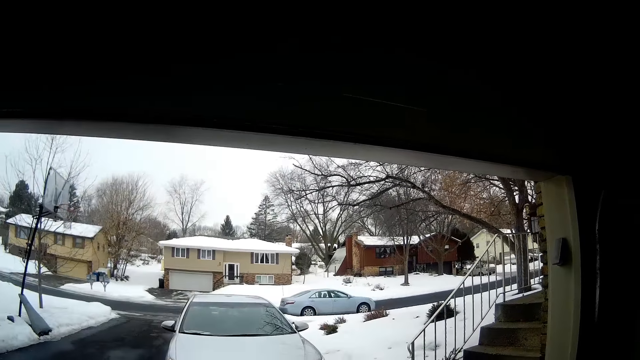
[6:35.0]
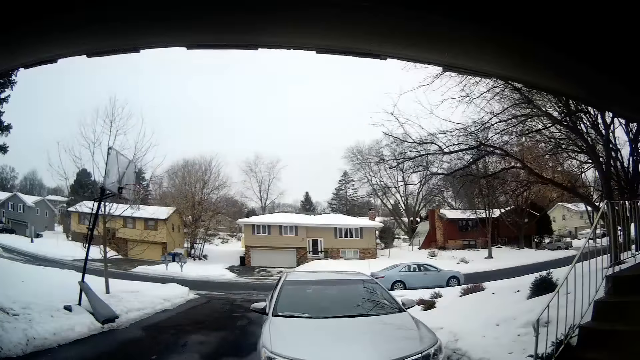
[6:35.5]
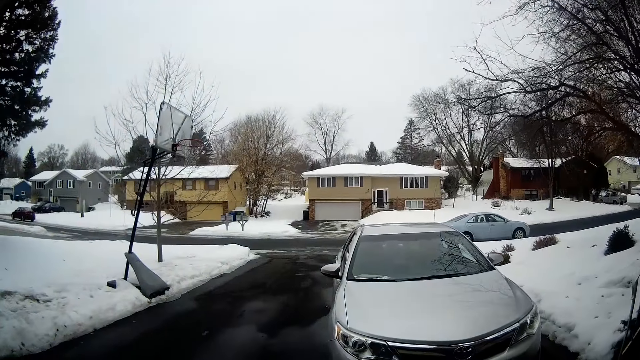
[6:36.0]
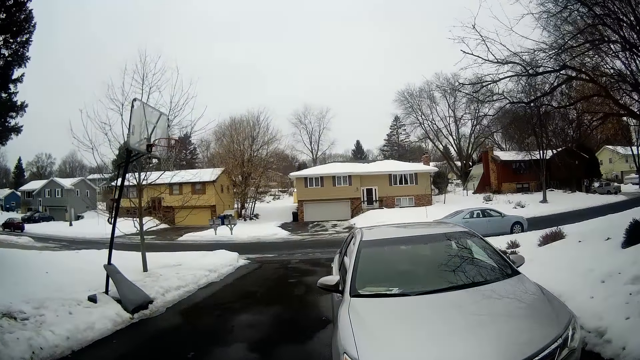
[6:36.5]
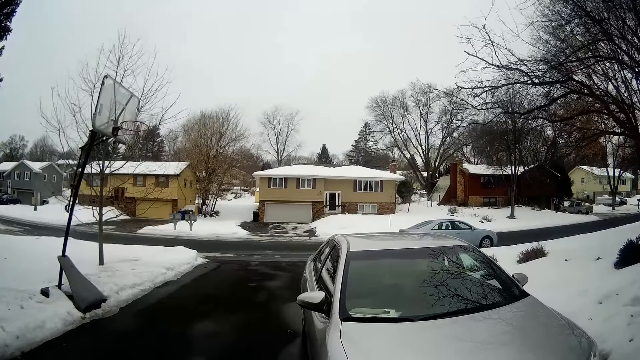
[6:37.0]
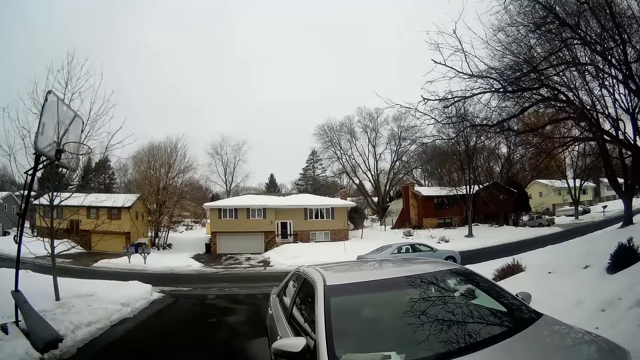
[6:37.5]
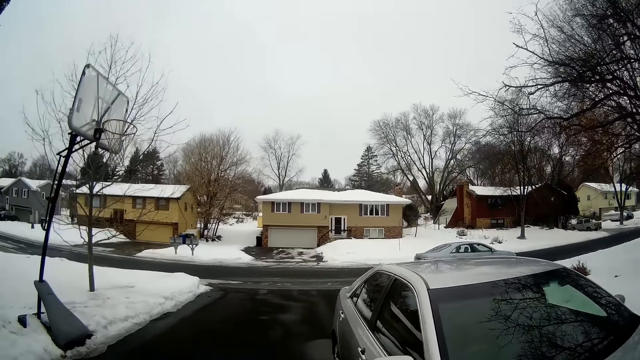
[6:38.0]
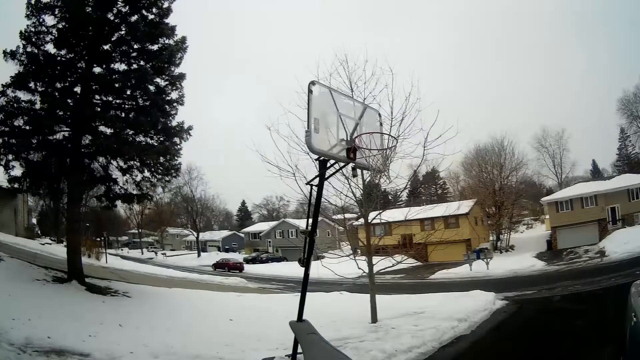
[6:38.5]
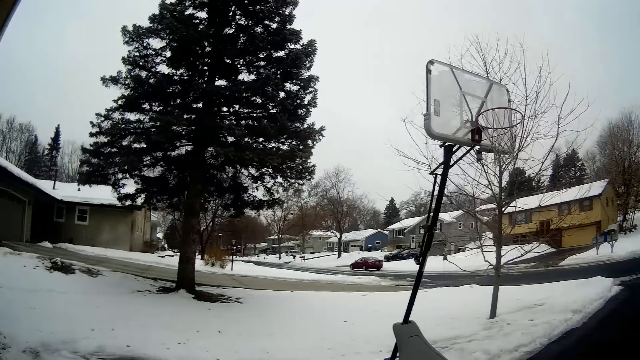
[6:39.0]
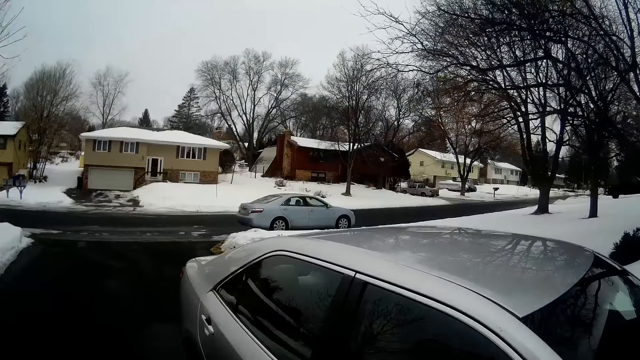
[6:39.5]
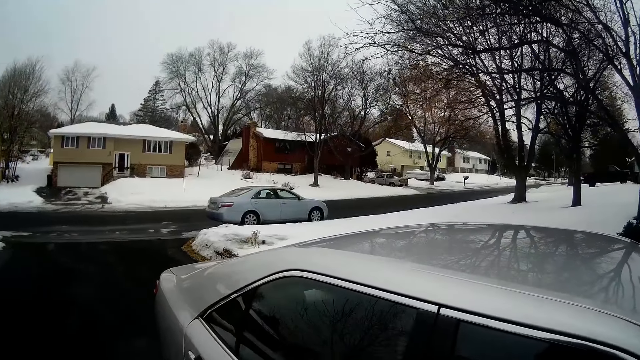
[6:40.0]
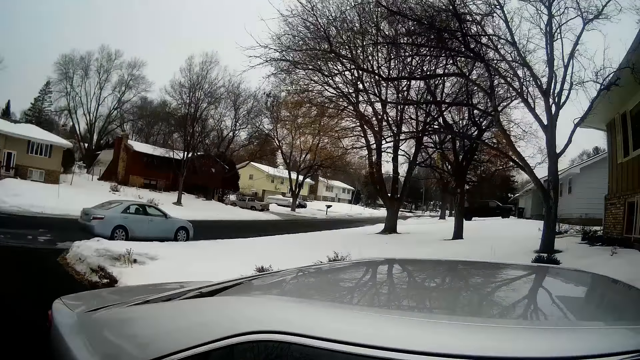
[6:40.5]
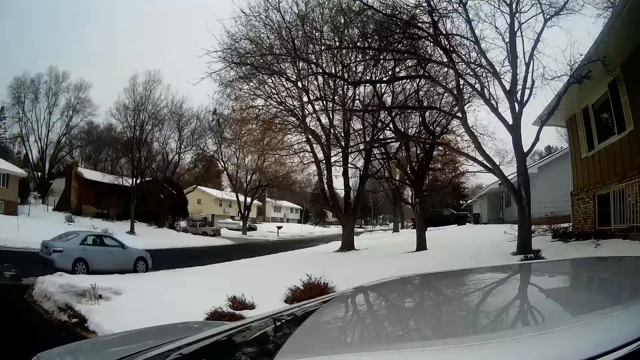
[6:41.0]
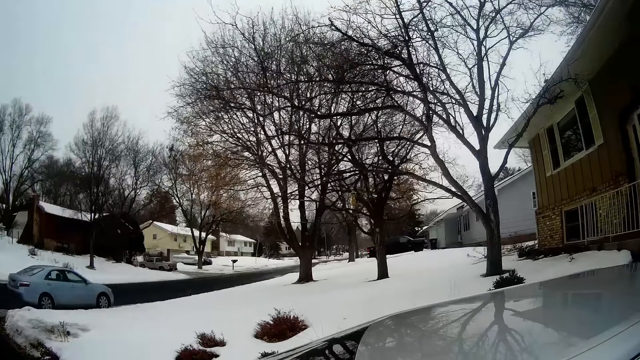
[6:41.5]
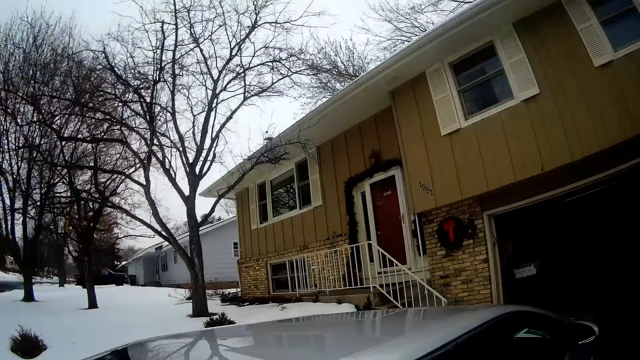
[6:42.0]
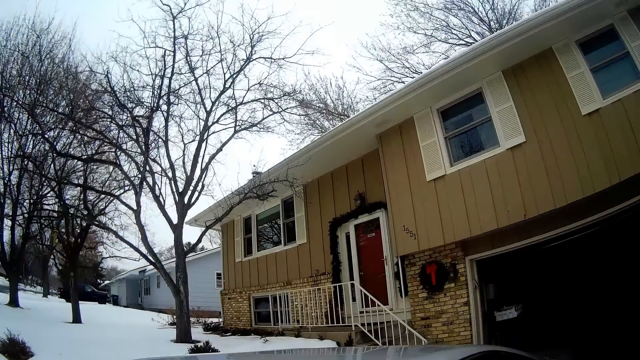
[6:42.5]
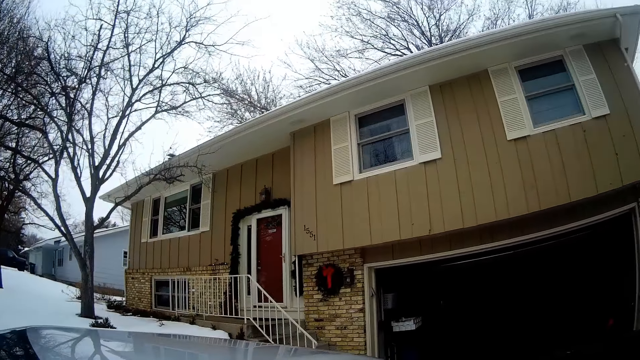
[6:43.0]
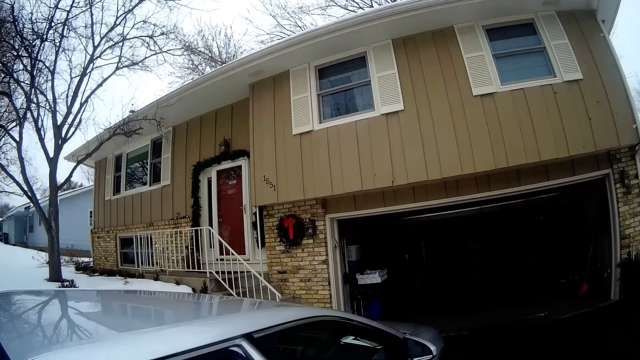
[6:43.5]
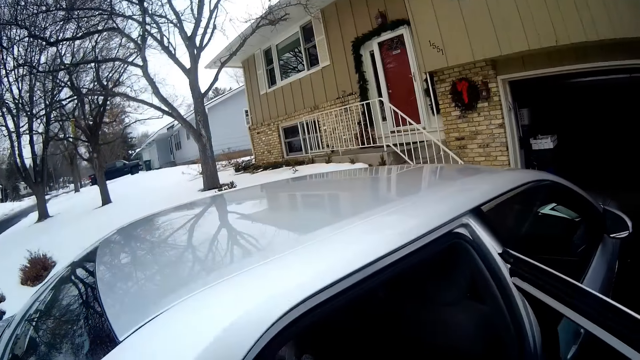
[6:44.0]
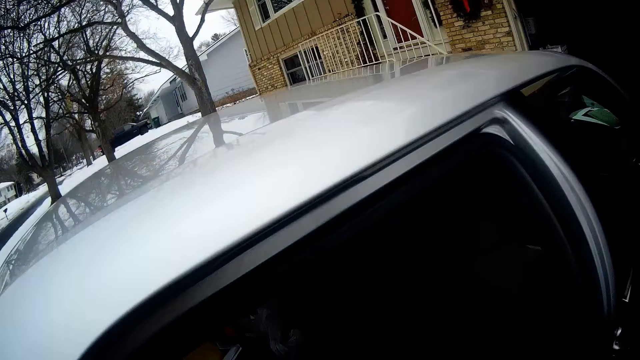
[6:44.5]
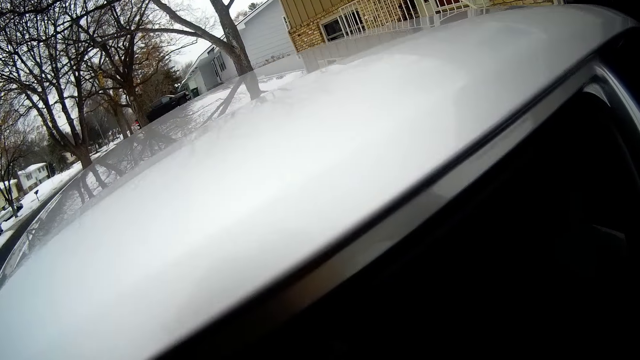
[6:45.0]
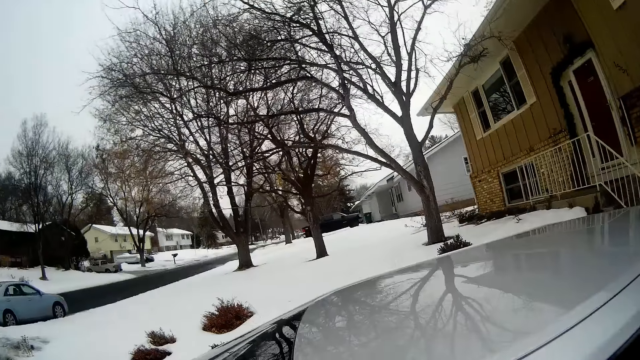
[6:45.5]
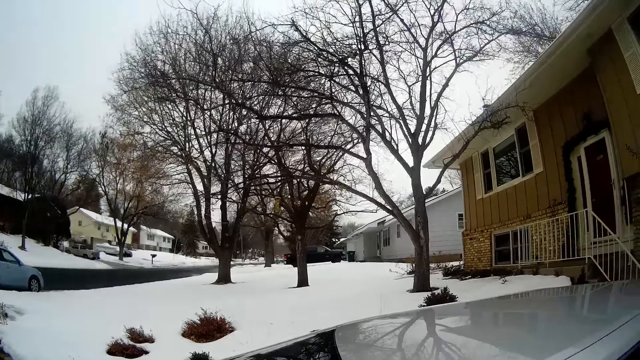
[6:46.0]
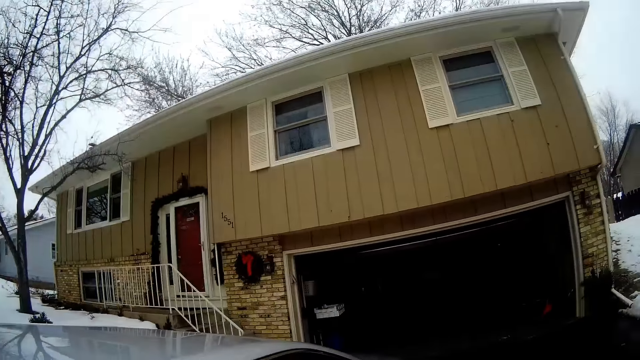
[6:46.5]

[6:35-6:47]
The camera wearer exits from the house. They open a car door. They look at the building.

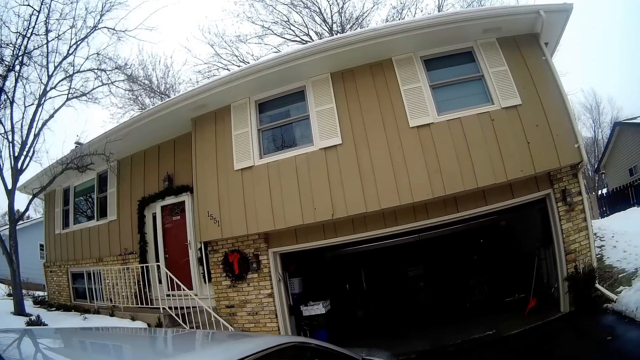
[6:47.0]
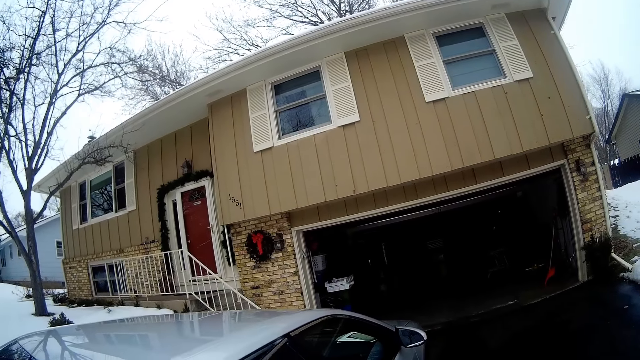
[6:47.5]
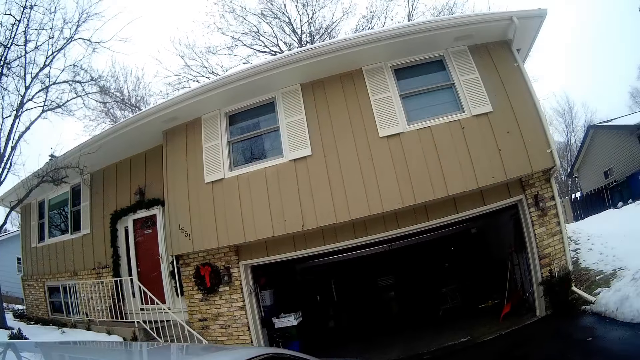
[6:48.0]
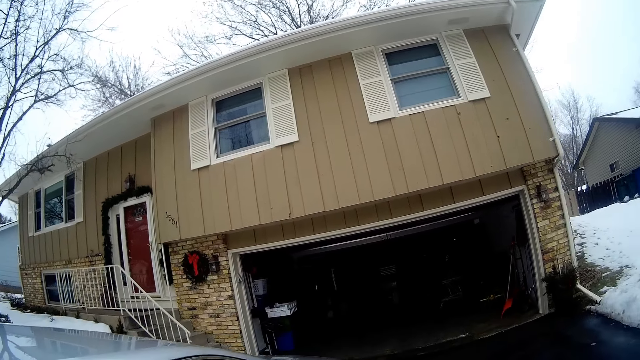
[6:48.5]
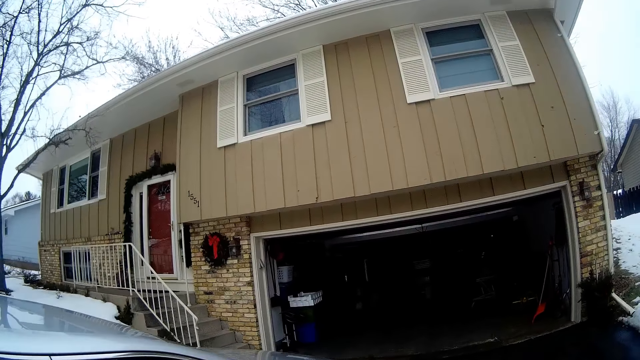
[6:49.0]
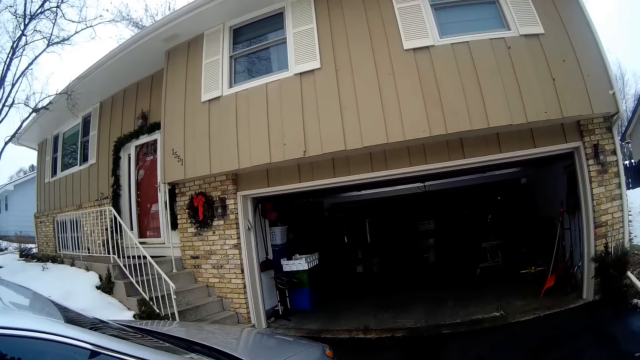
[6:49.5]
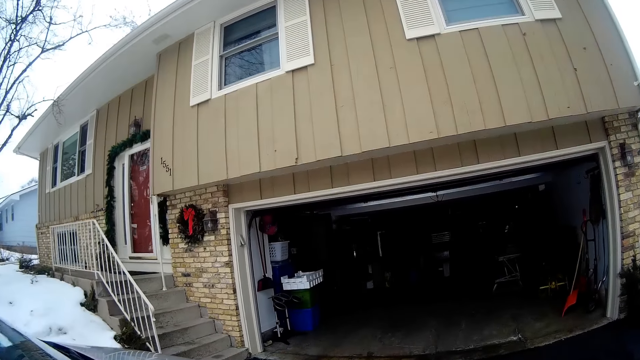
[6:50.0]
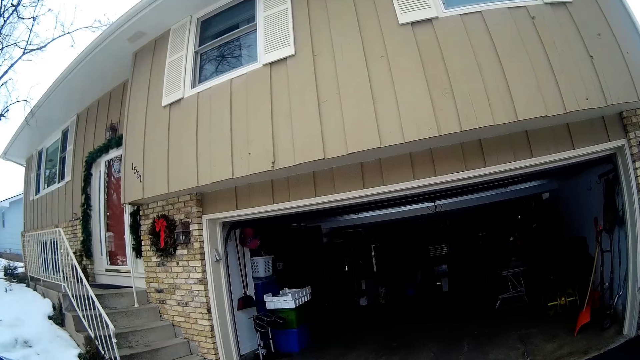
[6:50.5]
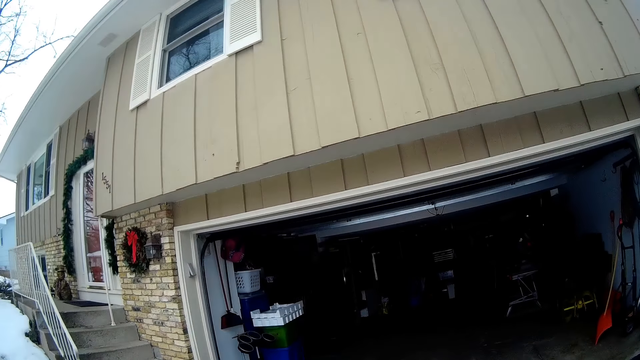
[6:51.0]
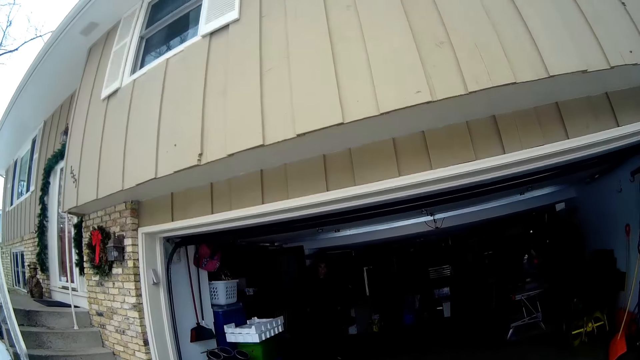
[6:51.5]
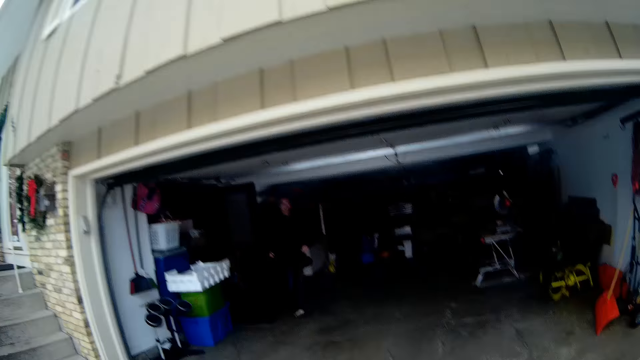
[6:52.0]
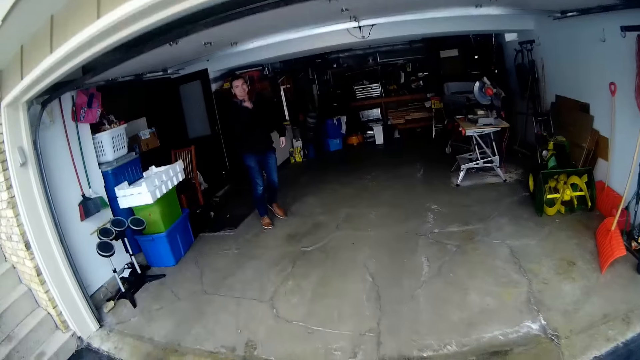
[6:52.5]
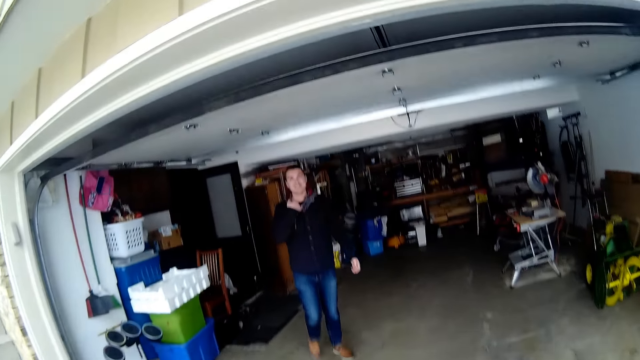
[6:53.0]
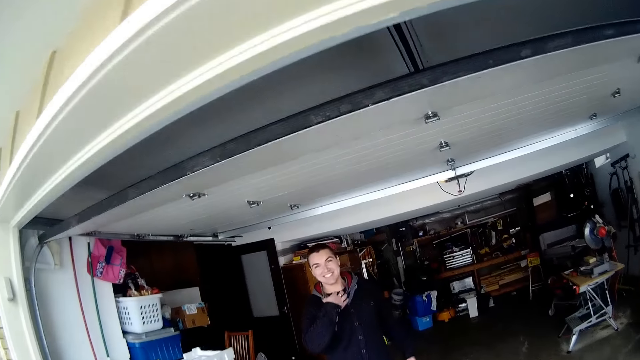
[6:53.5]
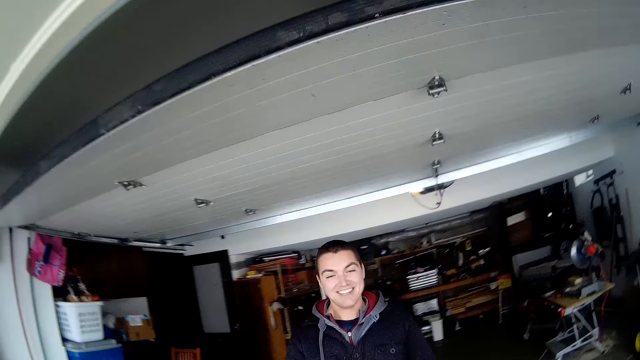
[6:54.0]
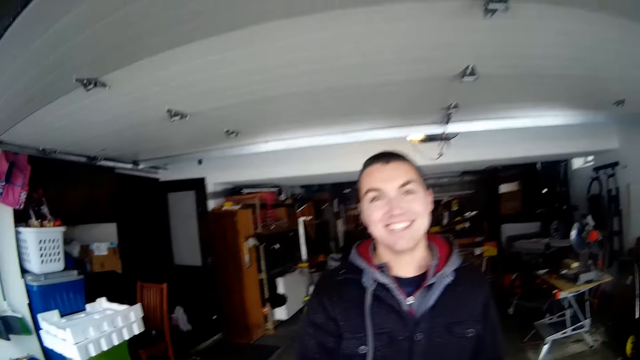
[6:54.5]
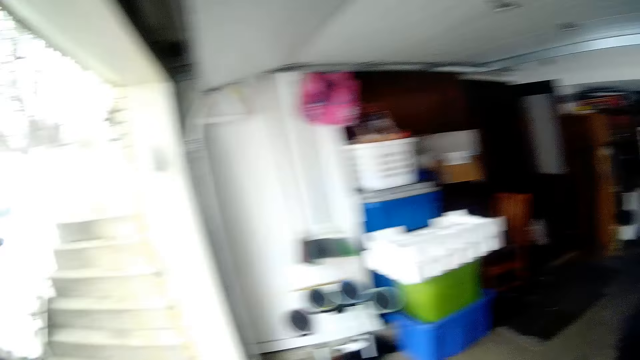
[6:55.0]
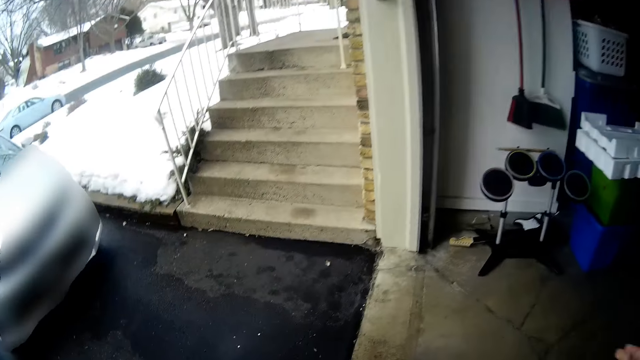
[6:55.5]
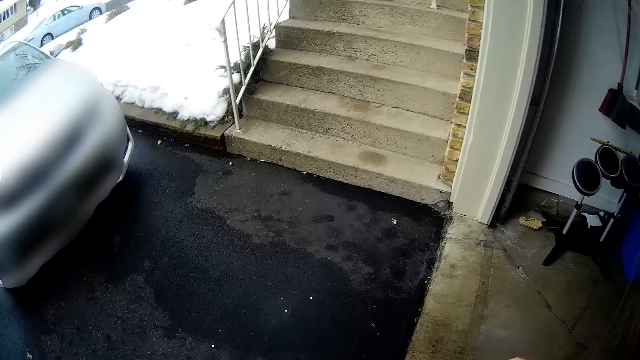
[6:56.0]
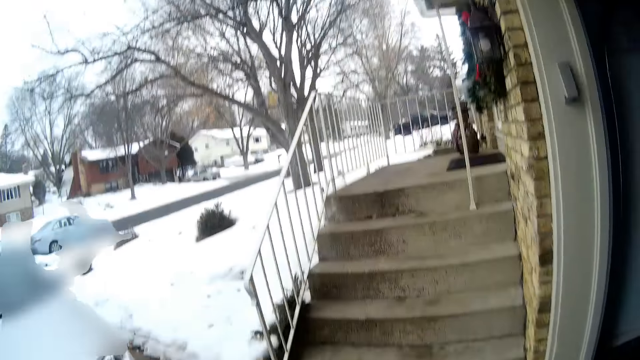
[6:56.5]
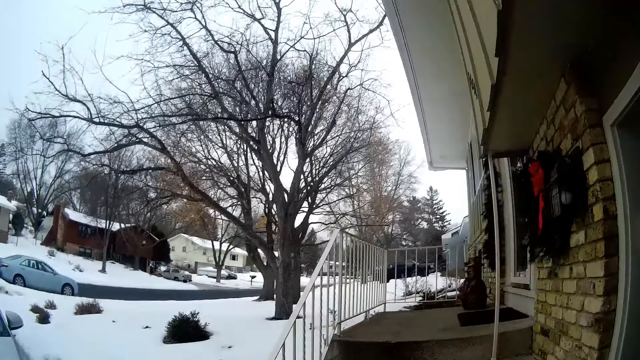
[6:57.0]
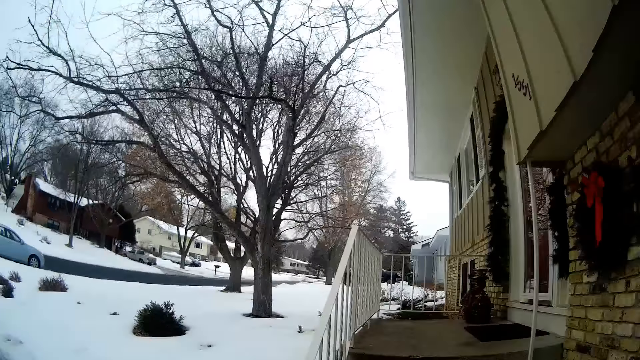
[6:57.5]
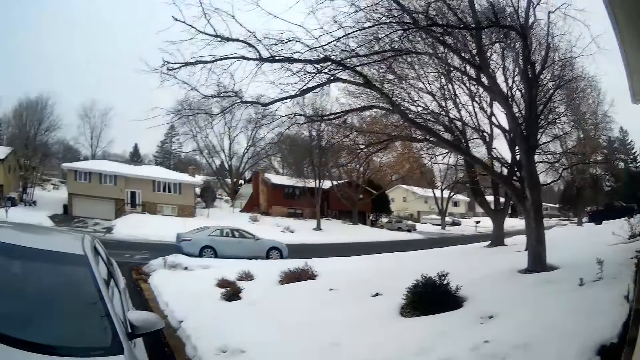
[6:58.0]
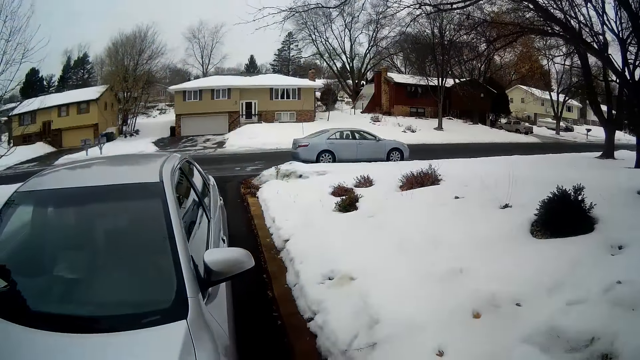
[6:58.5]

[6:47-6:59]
The camera wearer looks at the entrance of the building. A man walks out of the garage. The camera wearer interacts with the man.
